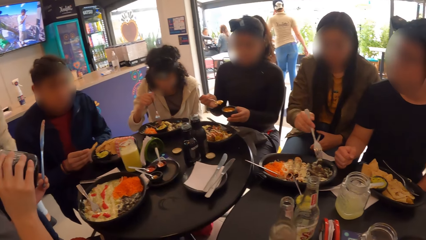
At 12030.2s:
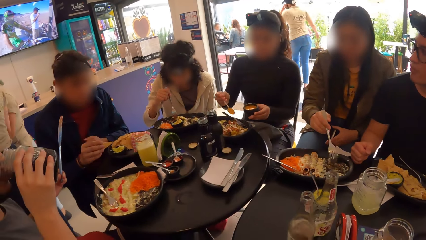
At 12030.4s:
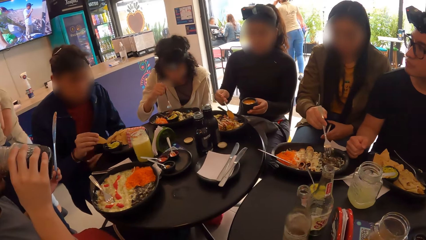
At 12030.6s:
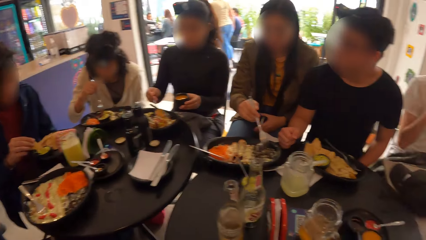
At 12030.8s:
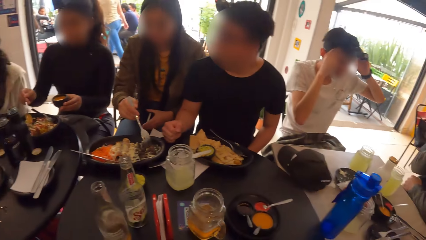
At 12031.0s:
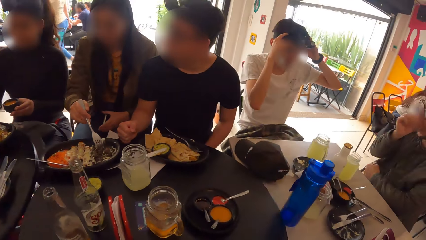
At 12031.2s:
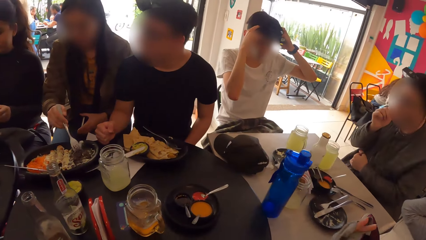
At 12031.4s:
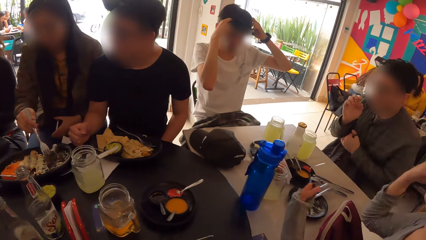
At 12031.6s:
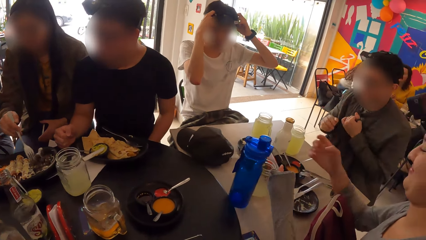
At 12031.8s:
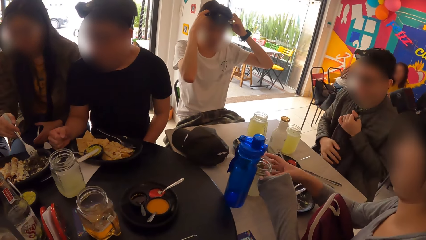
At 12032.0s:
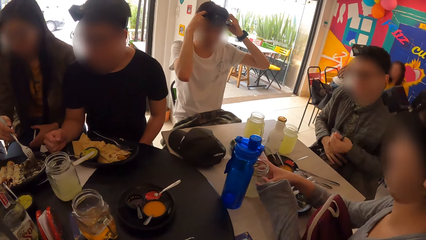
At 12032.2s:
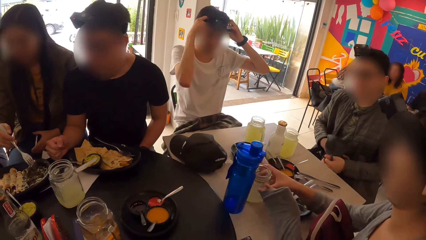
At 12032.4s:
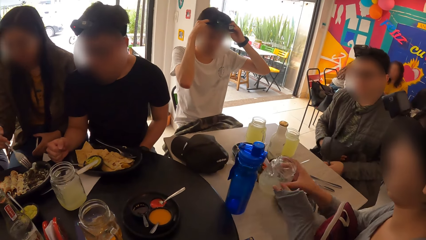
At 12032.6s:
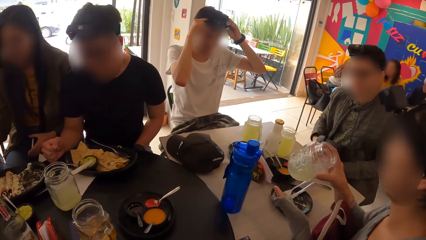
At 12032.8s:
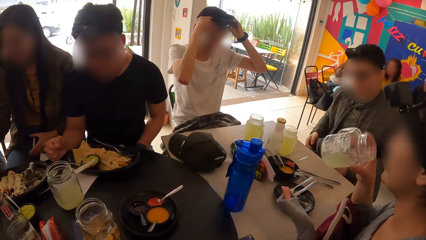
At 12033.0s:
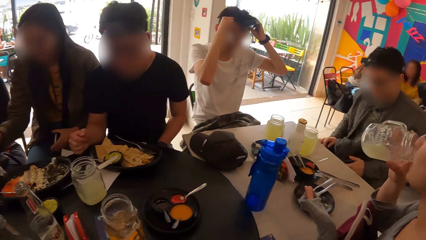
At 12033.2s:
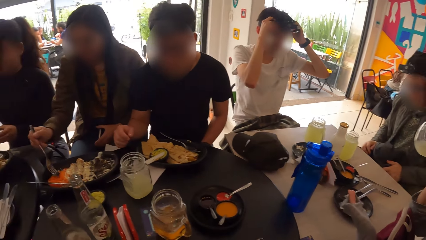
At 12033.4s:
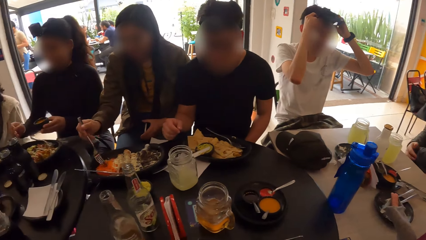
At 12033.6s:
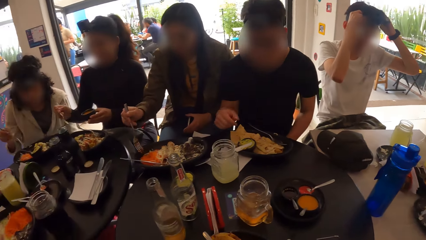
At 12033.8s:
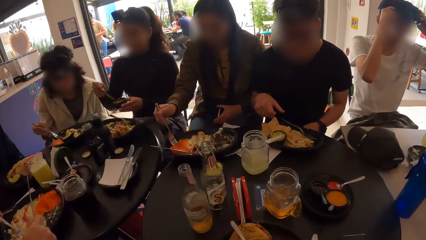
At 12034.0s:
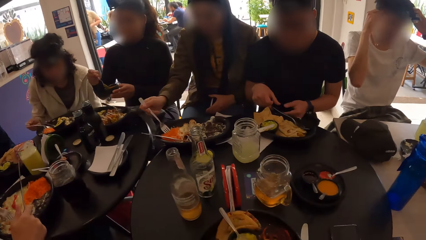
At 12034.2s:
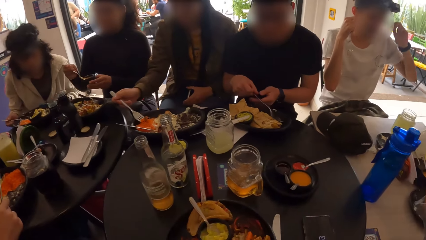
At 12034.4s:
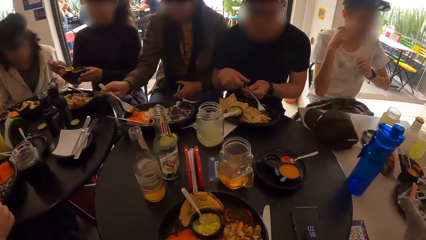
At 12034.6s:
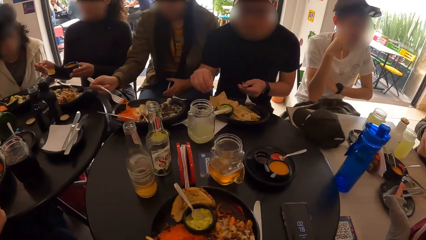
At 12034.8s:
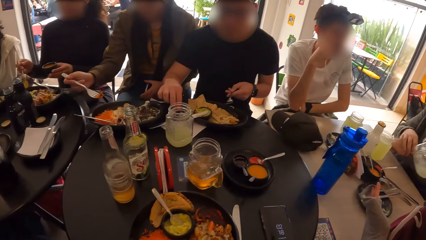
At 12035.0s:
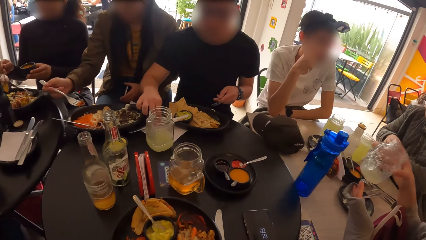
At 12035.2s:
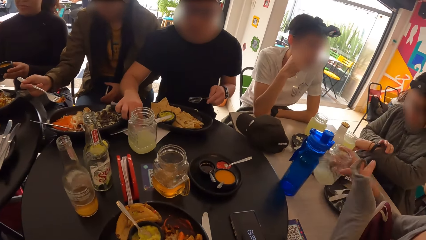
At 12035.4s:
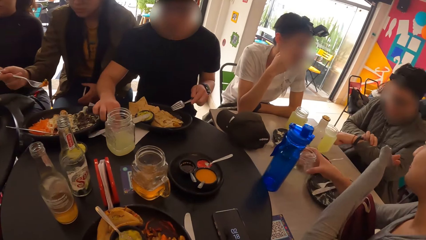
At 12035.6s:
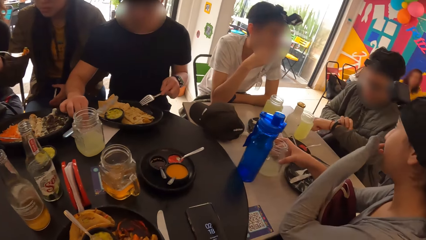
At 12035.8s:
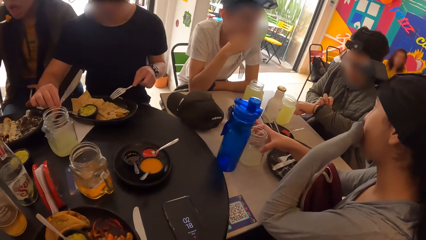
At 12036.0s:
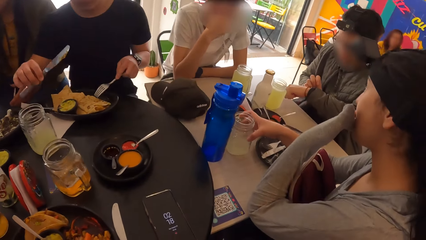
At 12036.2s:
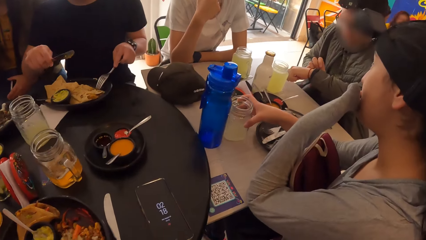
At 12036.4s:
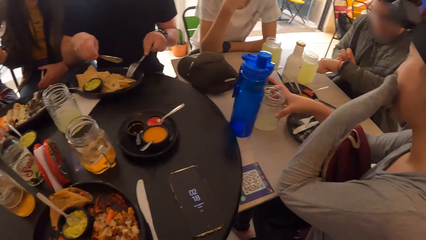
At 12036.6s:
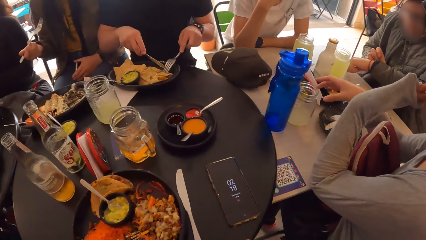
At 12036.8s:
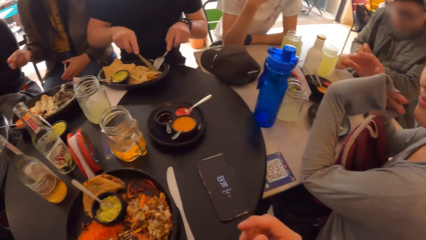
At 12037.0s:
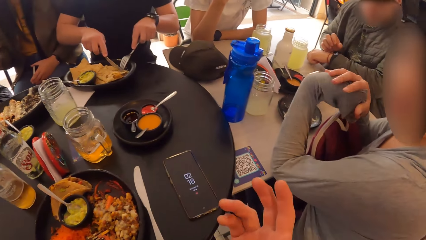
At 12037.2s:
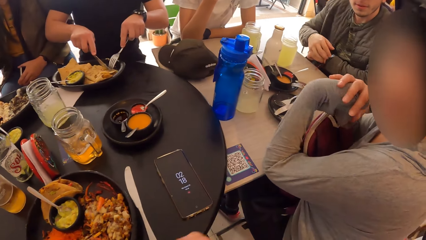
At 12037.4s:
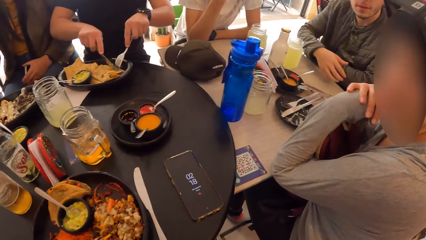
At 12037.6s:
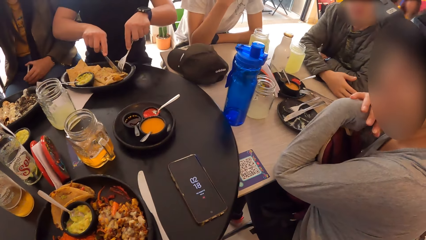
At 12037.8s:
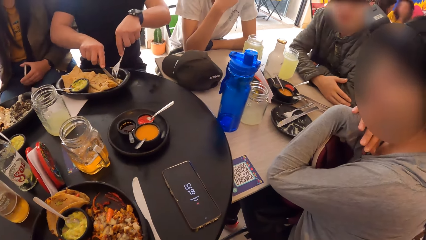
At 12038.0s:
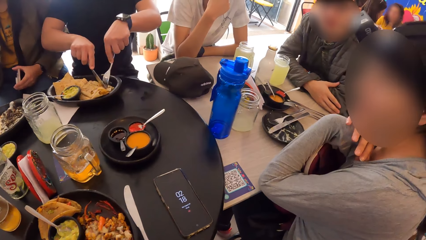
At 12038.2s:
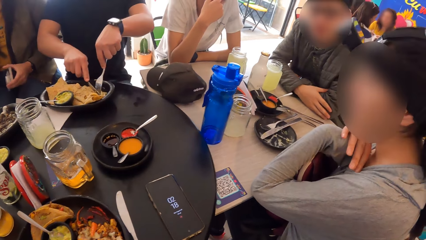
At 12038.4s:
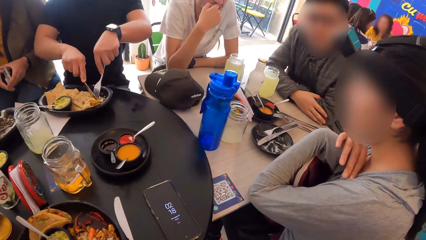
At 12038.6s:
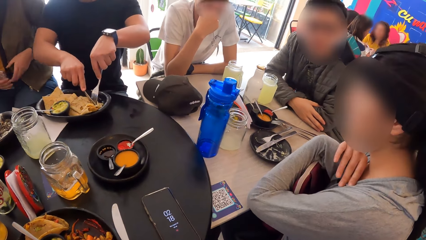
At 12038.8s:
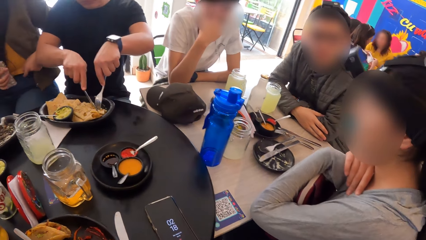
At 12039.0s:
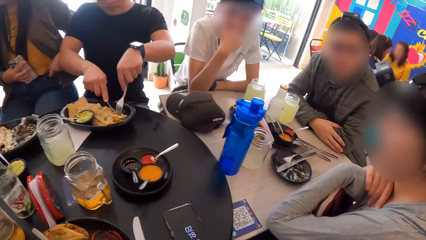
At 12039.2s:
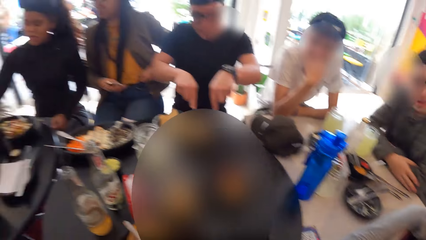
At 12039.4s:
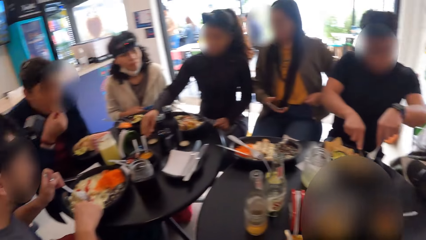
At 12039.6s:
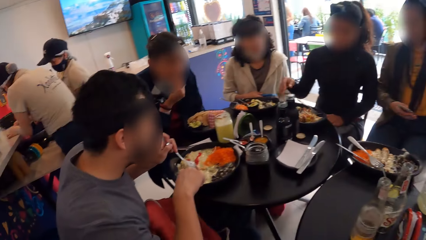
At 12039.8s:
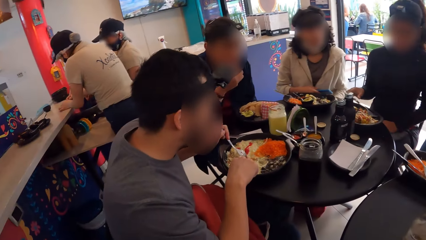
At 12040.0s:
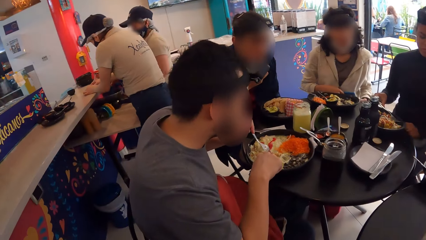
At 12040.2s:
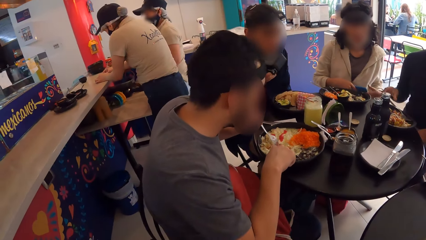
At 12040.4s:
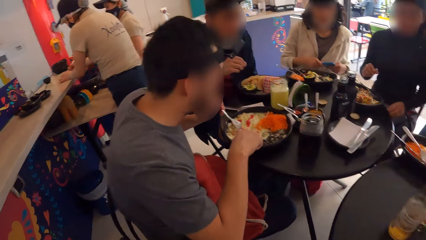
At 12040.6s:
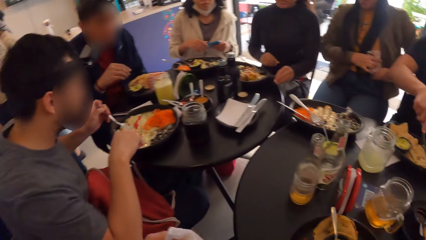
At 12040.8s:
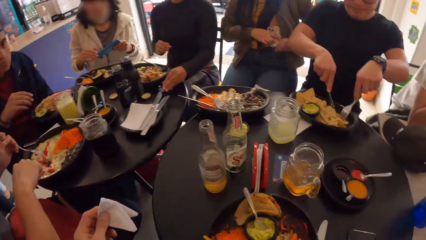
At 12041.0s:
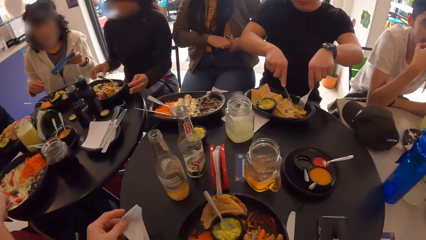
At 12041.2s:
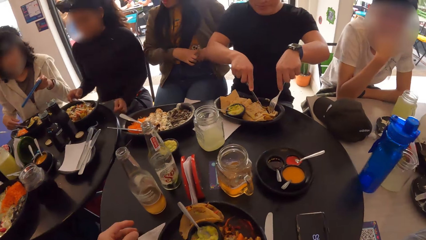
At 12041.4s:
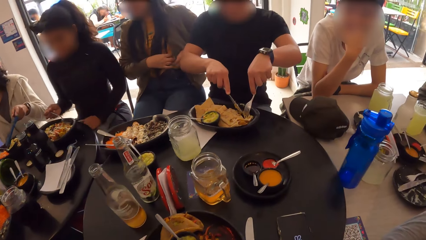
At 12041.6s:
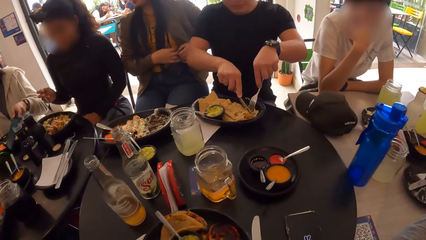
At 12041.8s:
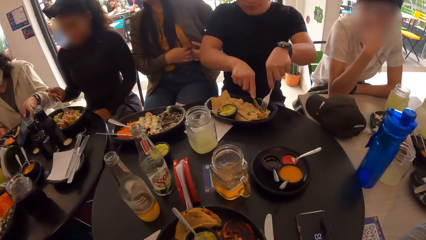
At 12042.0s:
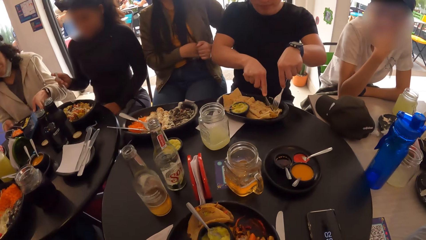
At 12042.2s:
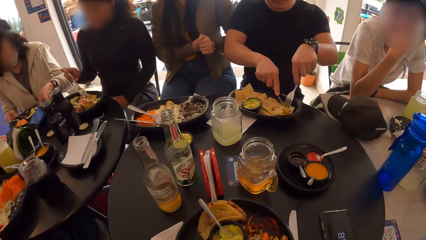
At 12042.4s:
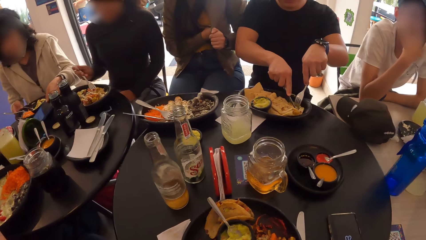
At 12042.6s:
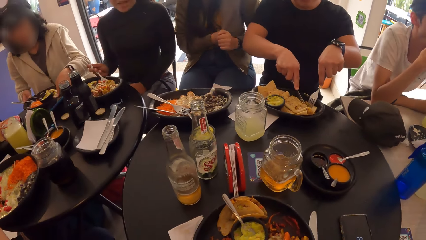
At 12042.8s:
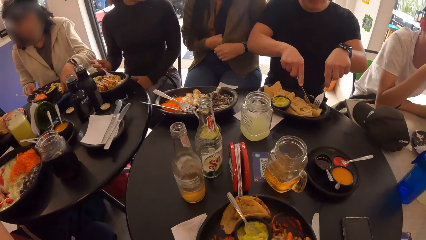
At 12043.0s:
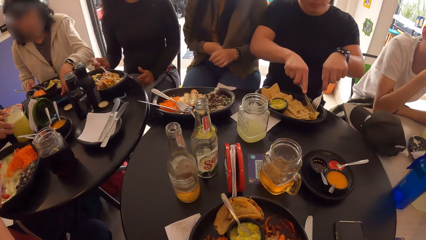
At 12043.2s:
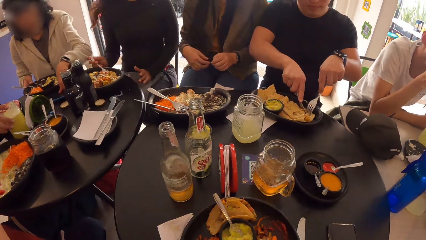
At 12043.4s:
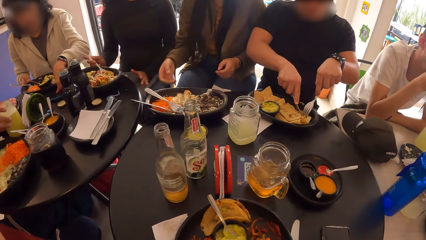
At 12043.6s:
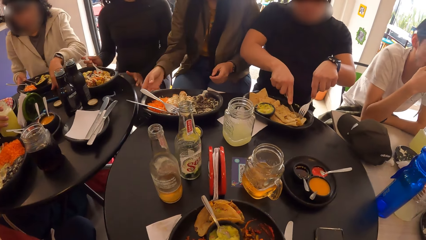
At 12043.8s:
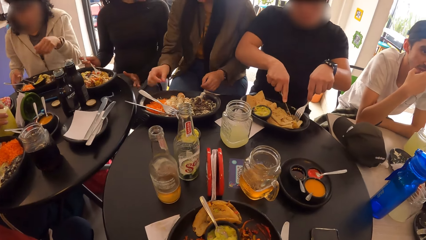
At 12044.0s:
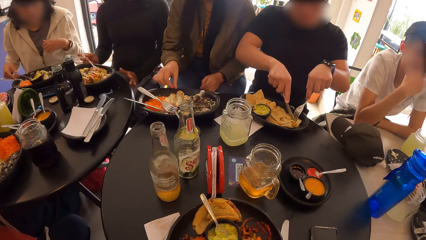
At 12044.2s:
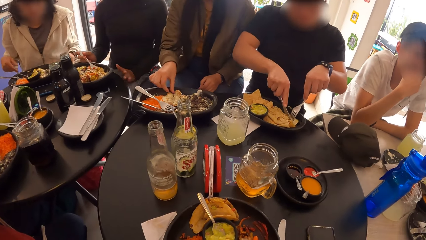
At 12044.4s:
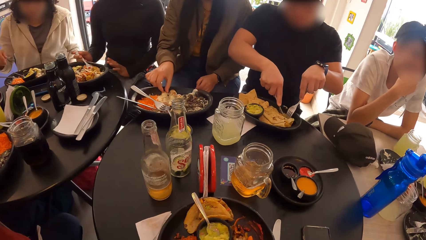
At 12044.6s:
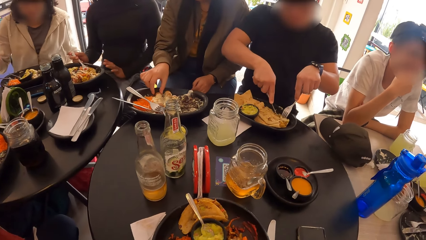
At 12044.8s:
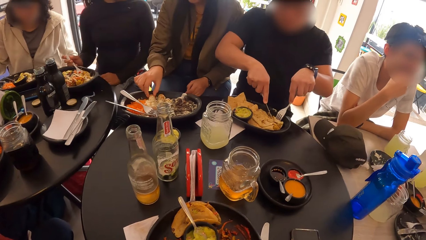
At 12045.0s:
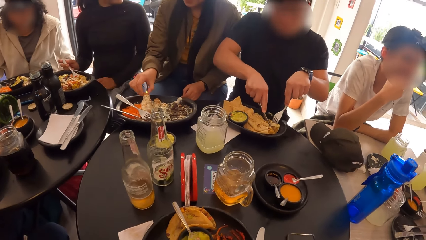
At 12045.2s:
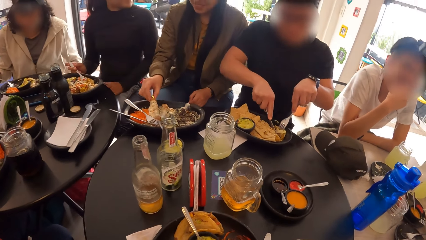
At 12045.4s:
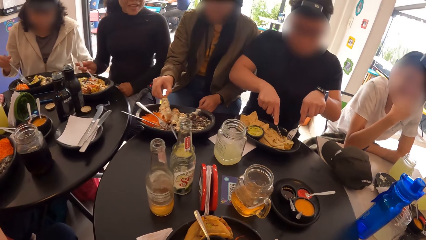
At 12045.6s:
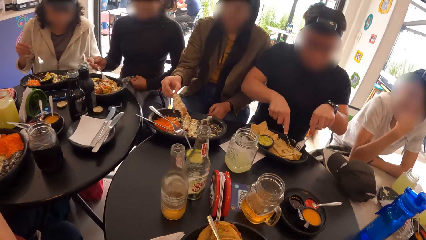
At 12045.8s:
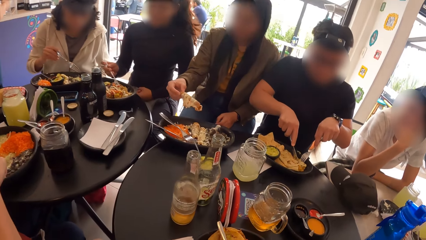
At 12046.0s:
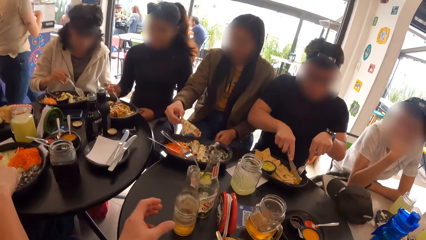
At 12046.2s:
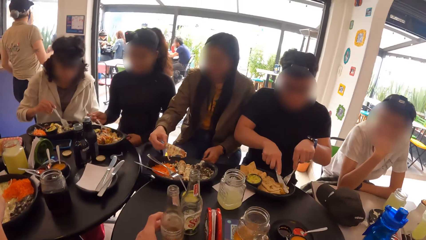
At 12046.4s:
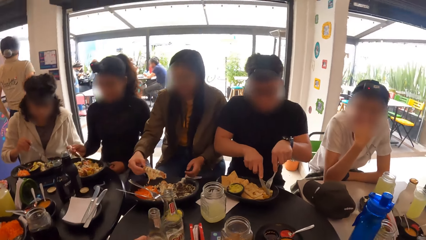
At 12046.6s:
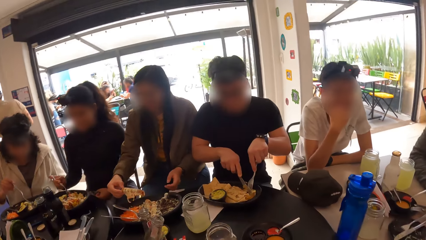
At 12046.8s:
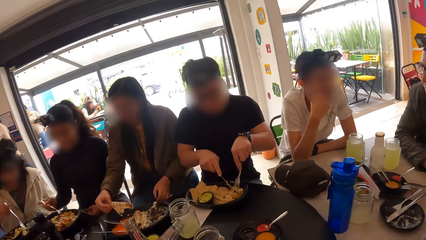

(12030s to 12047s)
The camera wearer looks around. He shakes his right hand. He looks around. He puts the serviette on the table. He holds a drink with the right hand.
